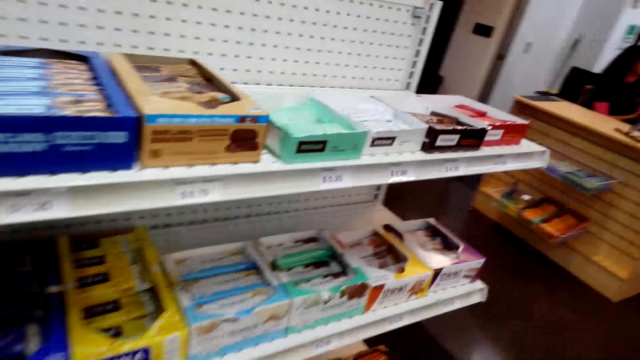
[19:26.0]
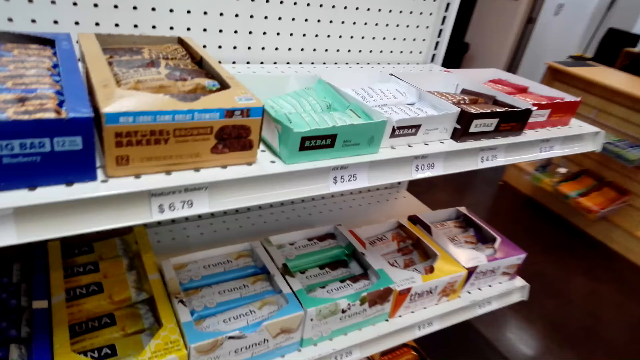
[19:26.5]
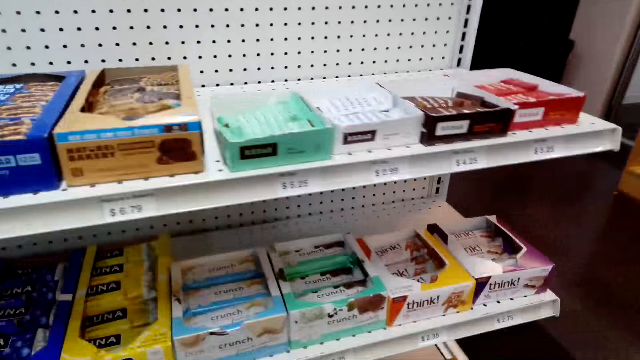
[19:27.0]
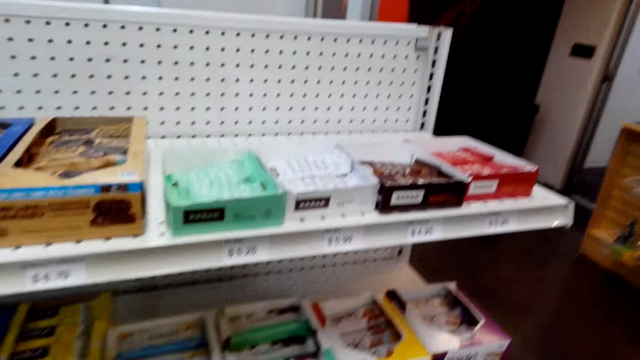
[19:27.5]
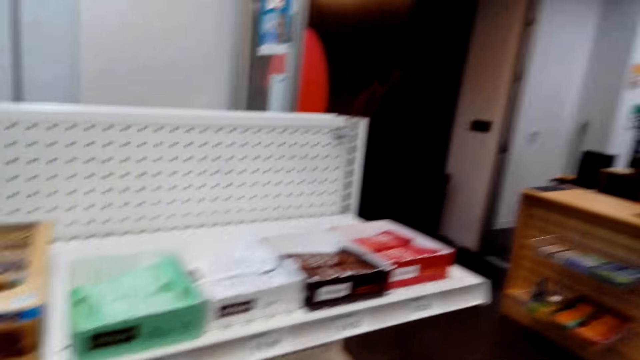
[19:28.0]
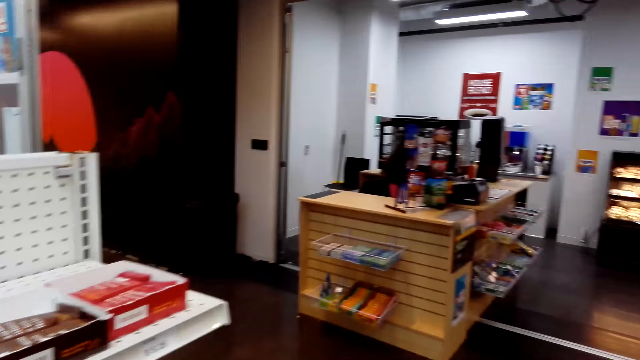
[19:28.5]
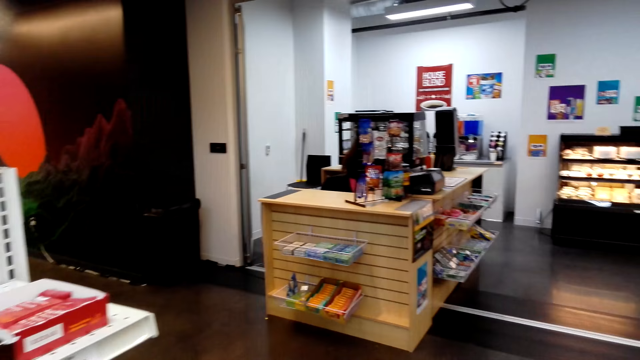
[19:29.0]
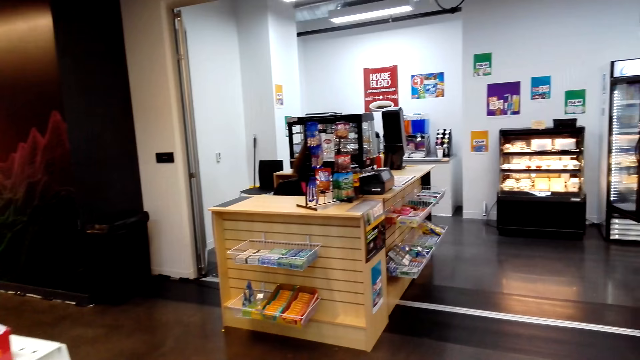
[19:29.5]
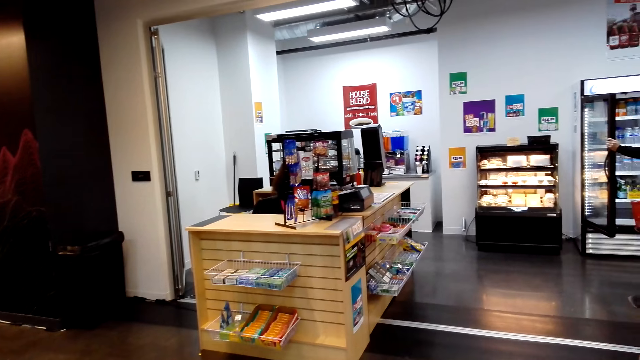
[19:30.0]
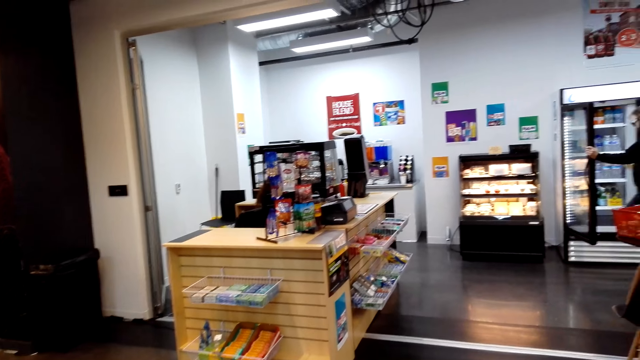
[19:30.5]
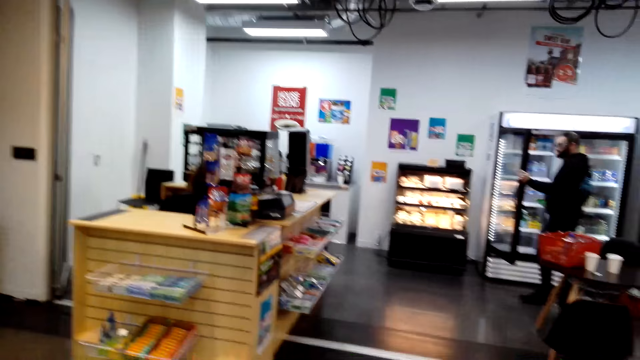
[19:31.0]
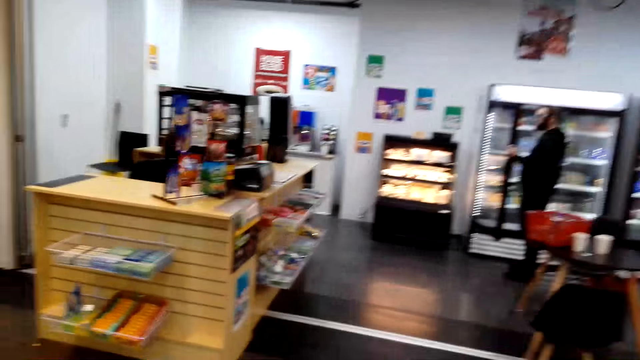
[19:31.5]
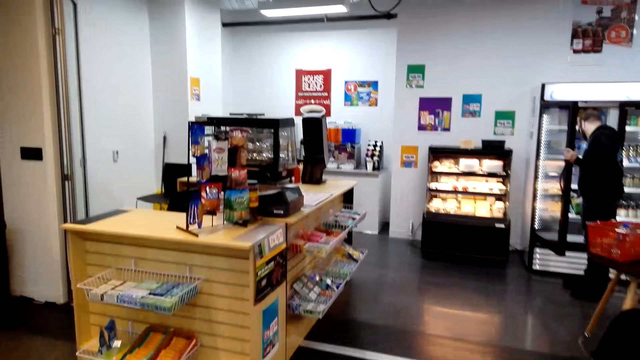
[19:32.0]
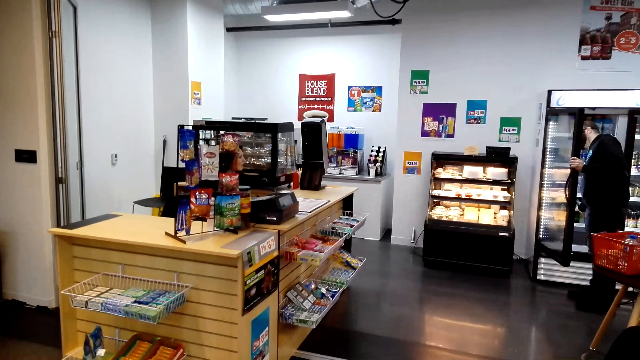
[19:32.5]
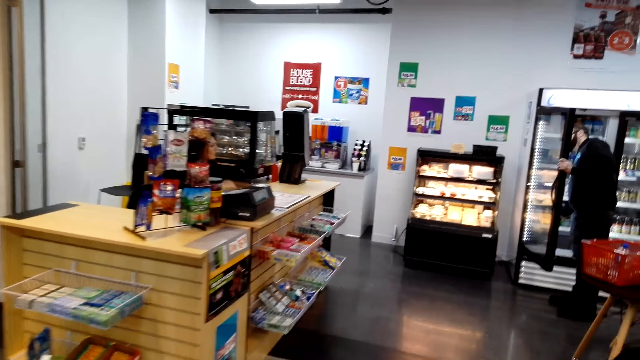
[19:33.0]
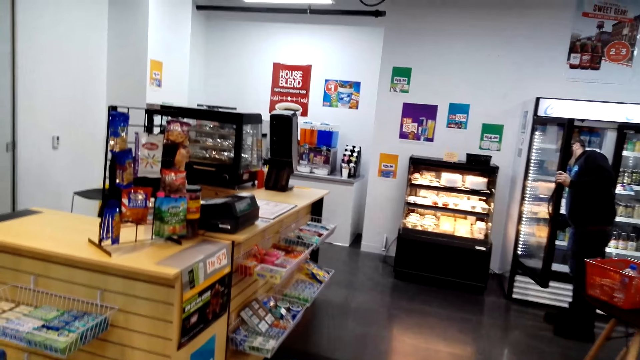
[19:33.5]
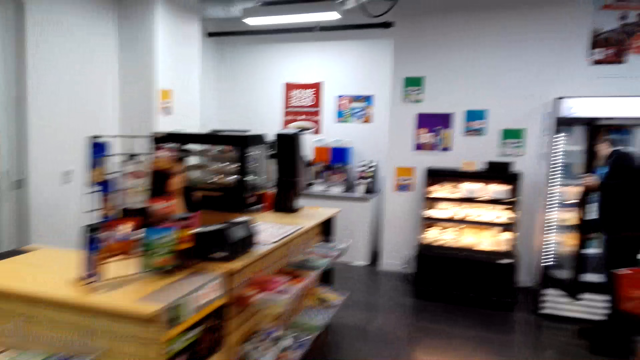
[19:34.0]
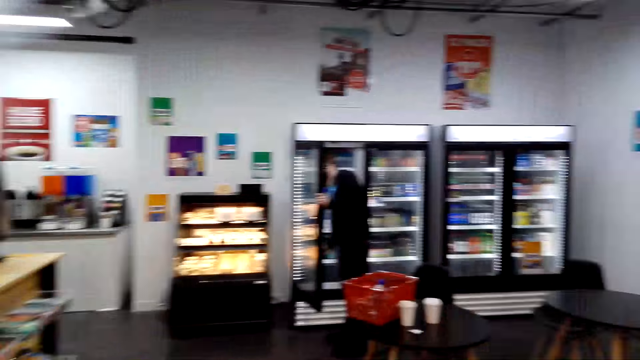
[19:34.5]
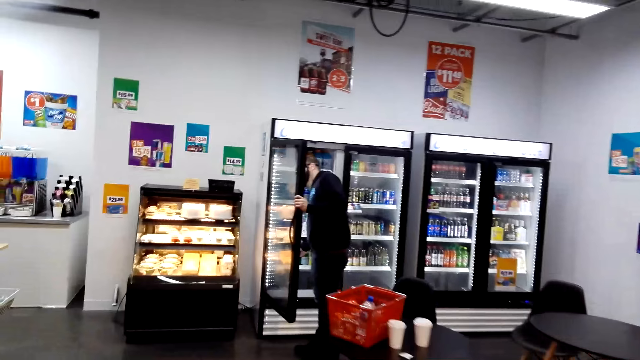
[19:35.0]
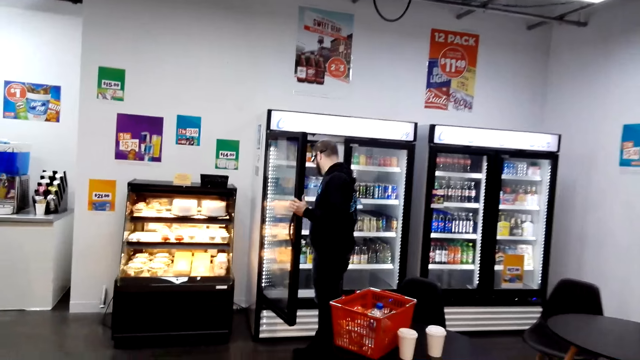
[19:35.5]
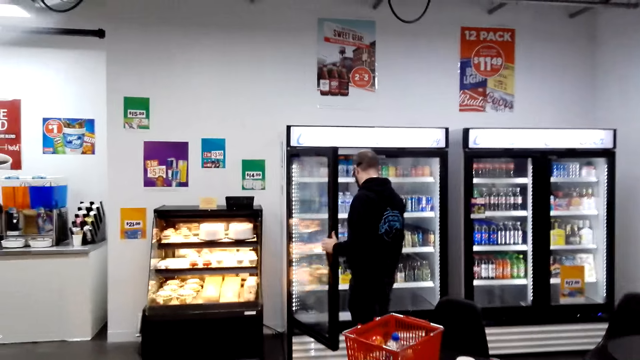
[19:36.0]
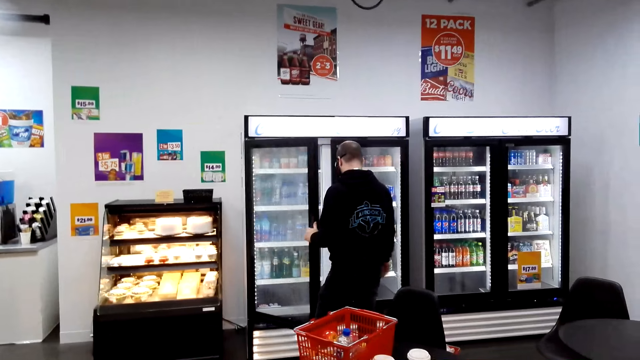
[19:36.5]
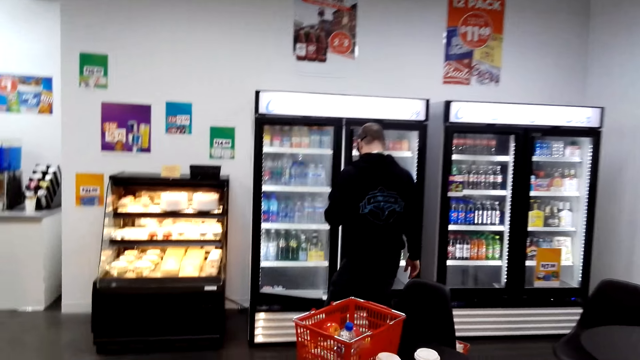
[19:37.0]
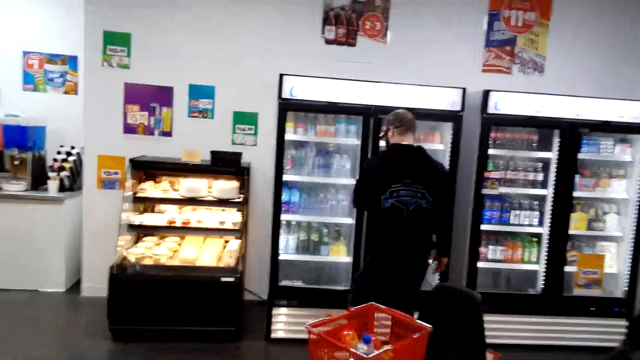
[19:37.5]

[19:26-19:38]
The camera wearer walks around the supermarket.

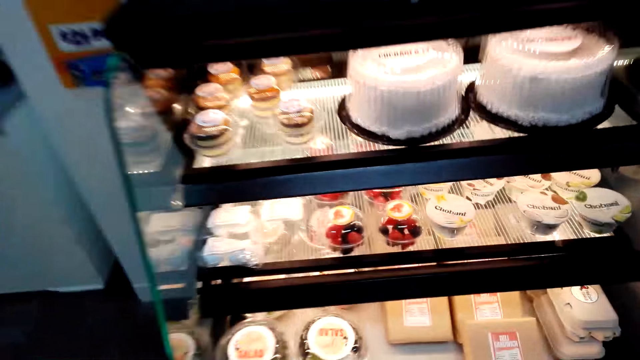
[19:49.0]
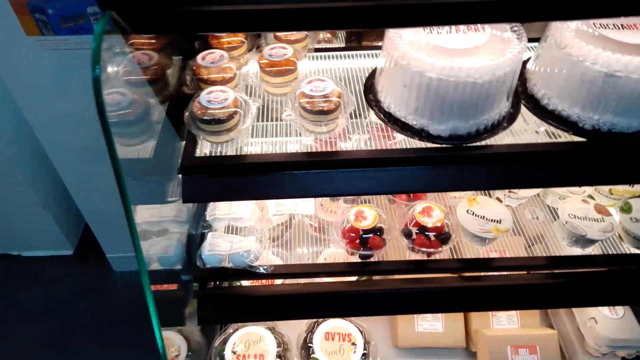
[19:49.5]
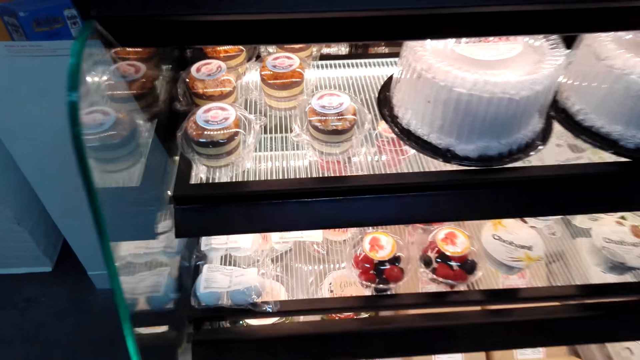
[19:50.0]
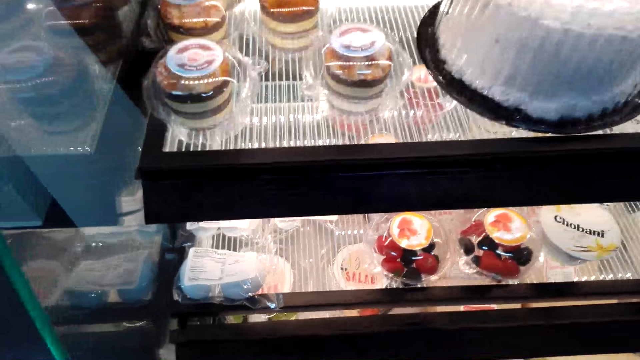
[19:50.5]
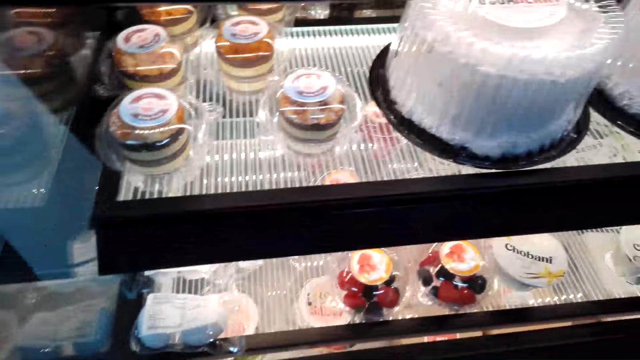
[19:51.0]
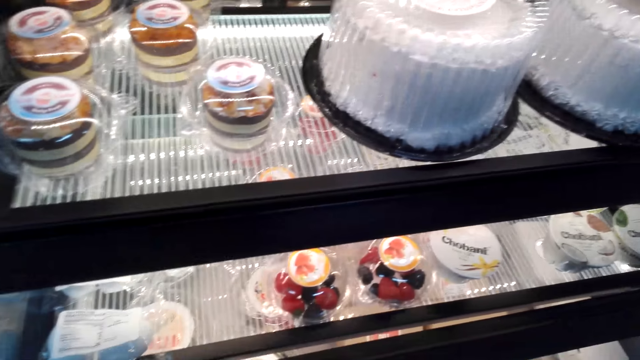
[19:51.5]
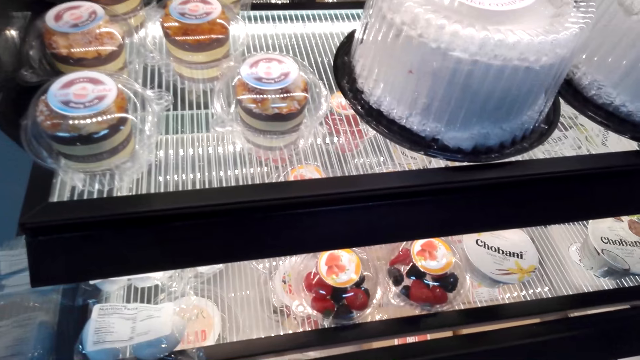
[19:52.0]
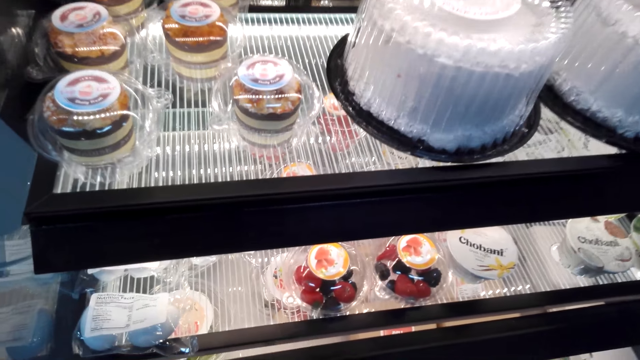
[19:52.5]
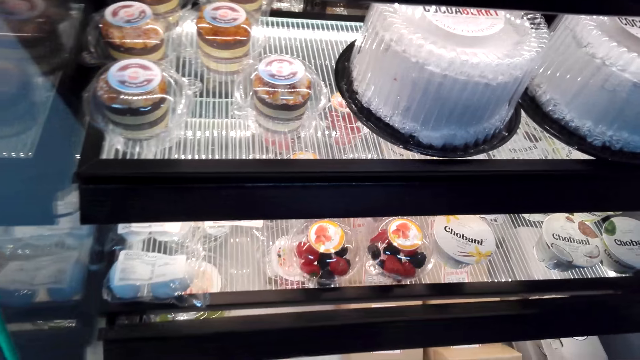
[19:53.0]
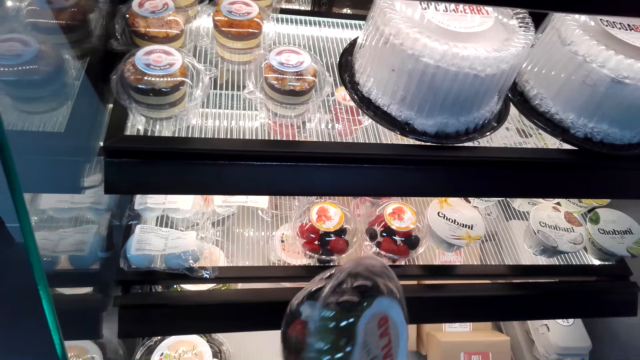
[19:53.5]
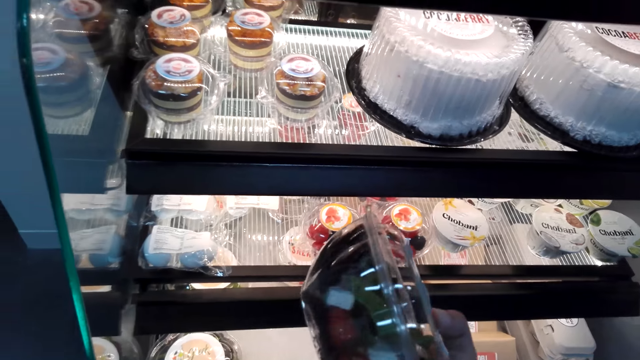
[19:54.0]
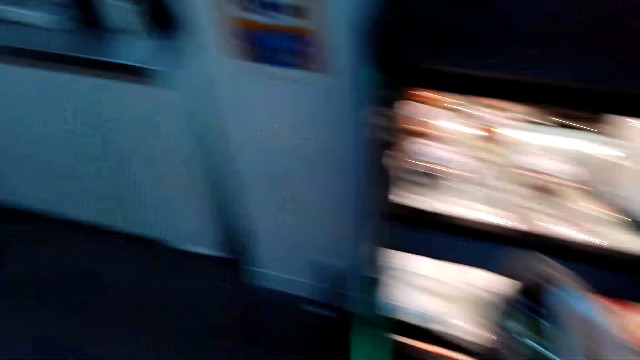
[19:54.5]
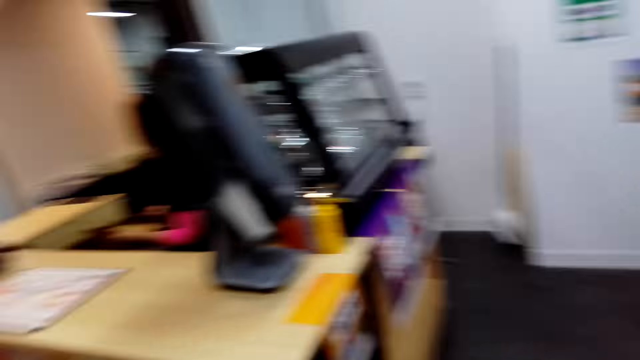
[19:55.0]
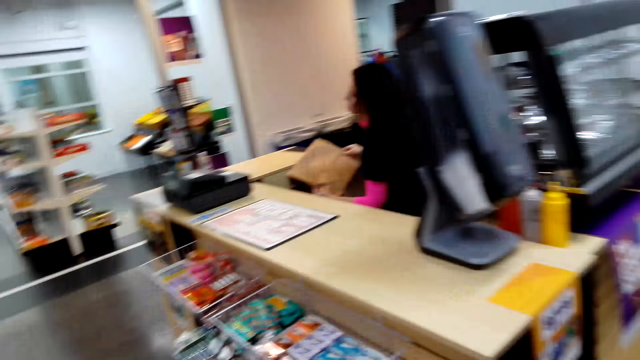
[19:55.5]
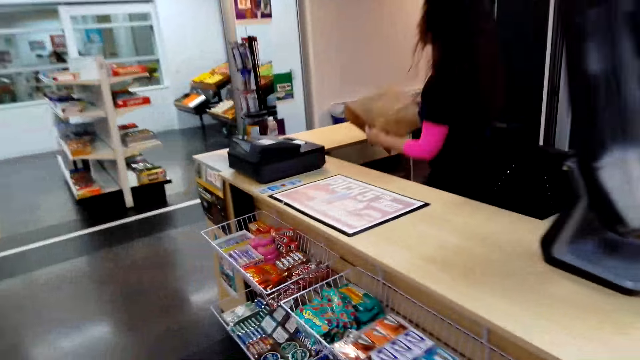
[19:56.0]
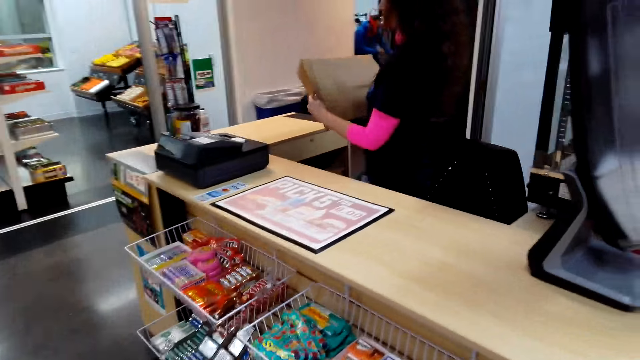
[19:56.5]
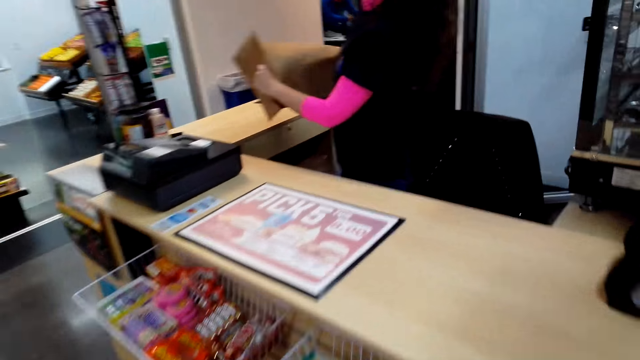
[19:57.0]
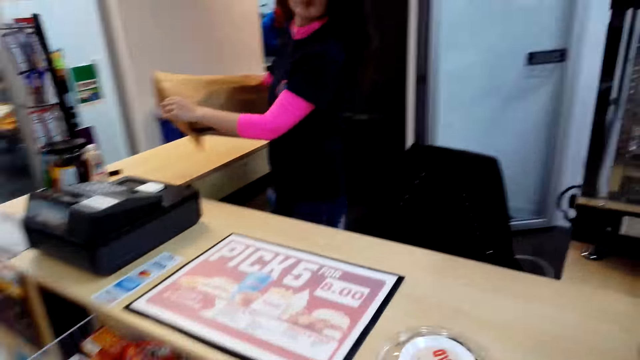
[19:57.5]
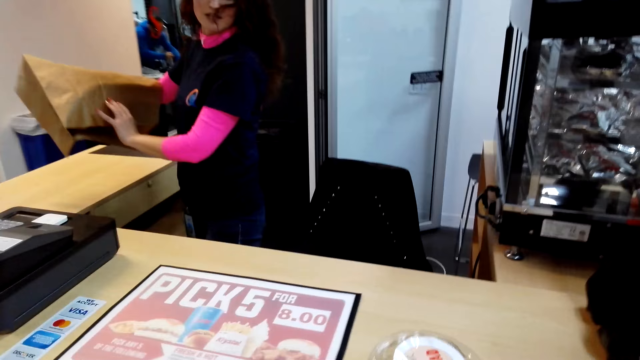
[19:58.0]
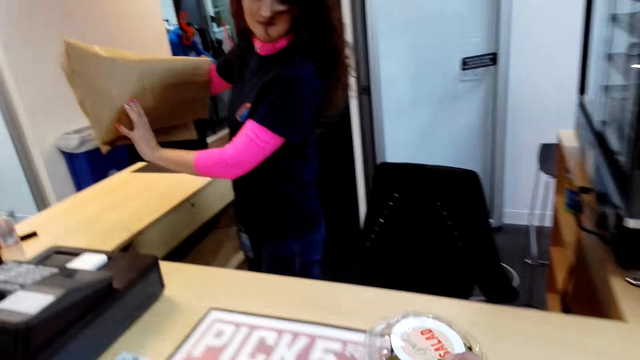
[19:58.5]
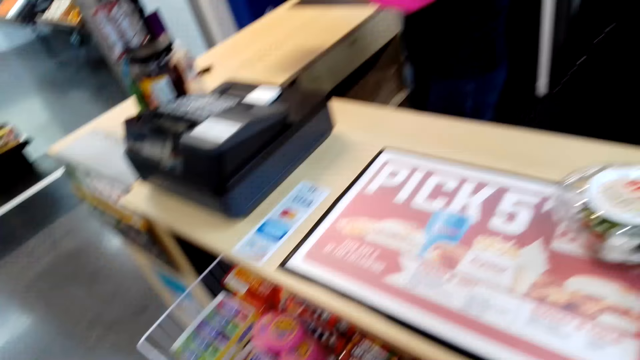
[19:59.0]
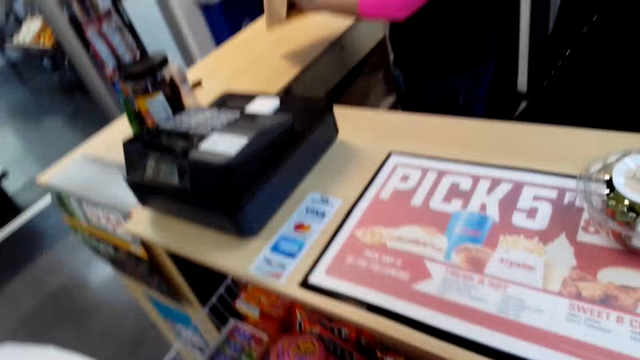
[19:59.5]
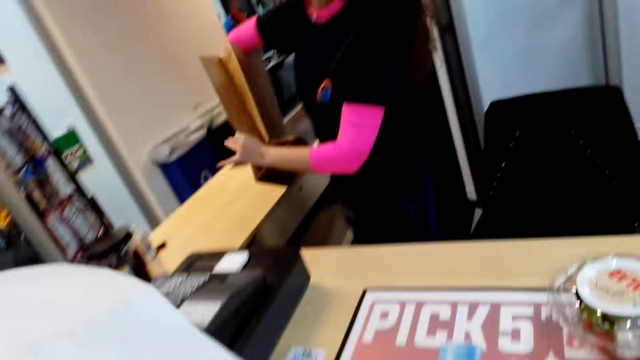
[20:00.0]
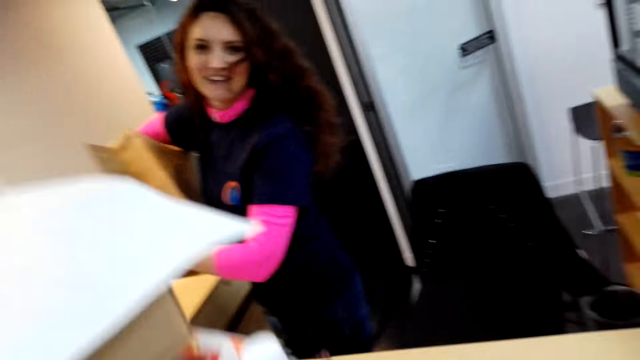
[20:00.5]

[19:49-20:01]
The camera wearer looks at the cakes in the shelves. They take a strawberry or container from the shelf. They walk around the supermarket and put the strawberry in the basket. They put the basket on the cashier table. They put the container on the table.
